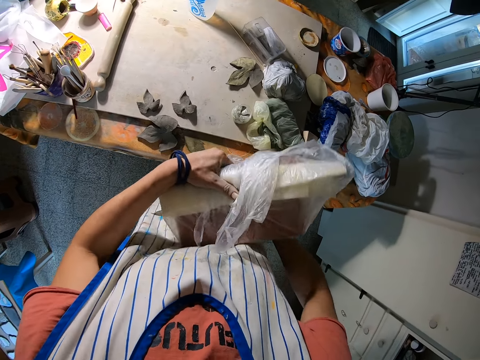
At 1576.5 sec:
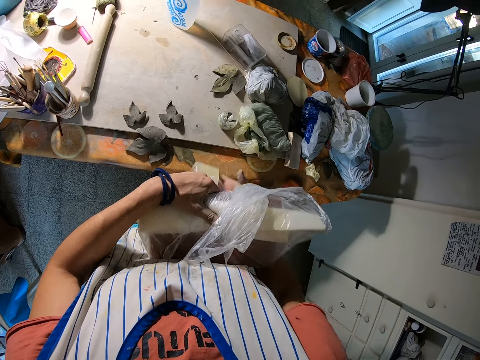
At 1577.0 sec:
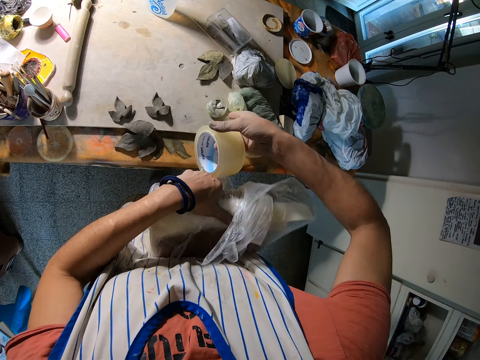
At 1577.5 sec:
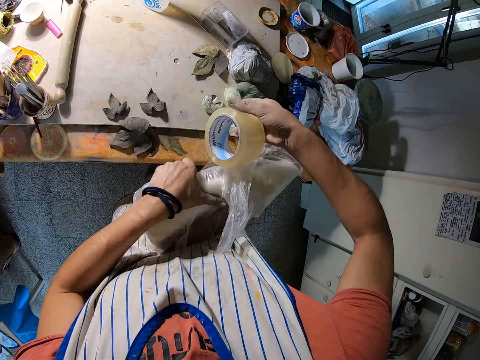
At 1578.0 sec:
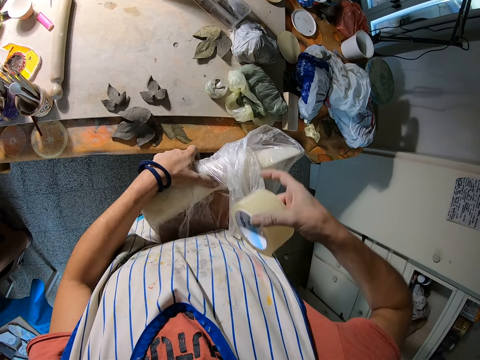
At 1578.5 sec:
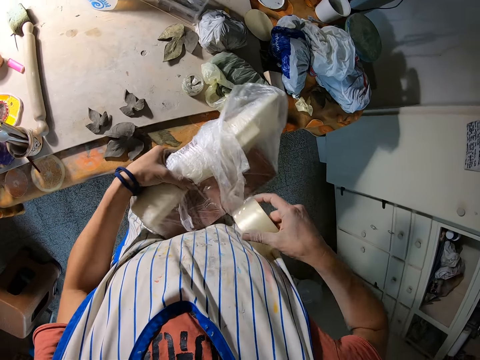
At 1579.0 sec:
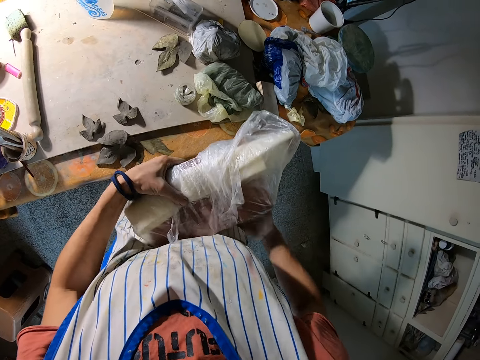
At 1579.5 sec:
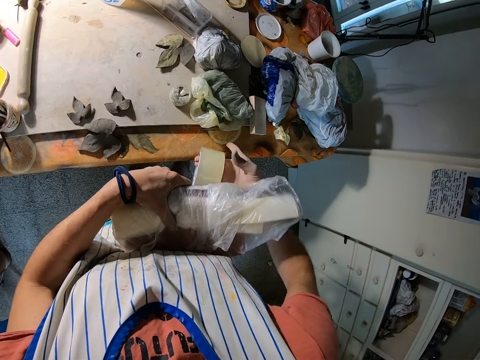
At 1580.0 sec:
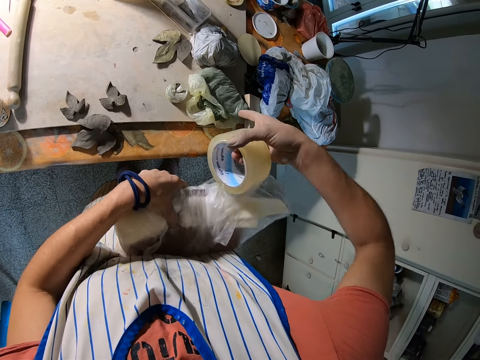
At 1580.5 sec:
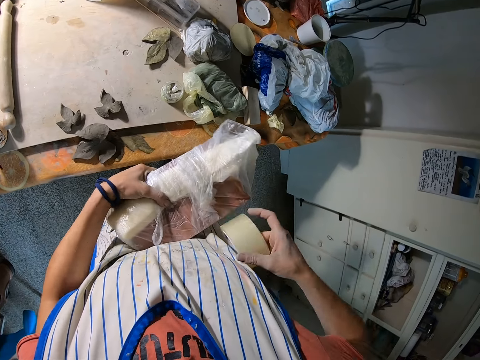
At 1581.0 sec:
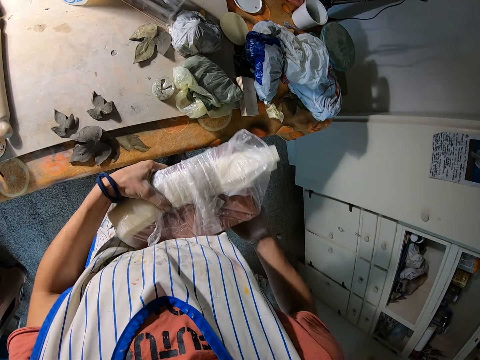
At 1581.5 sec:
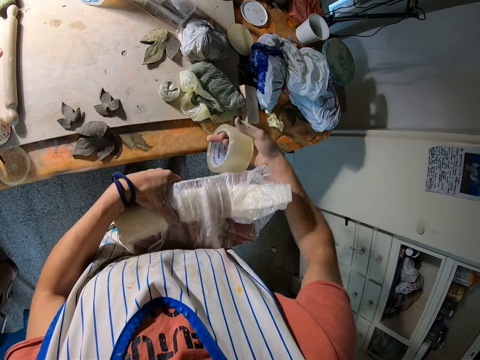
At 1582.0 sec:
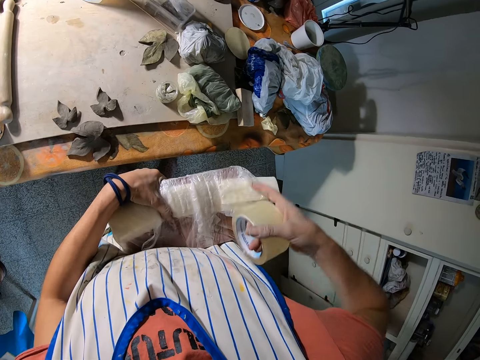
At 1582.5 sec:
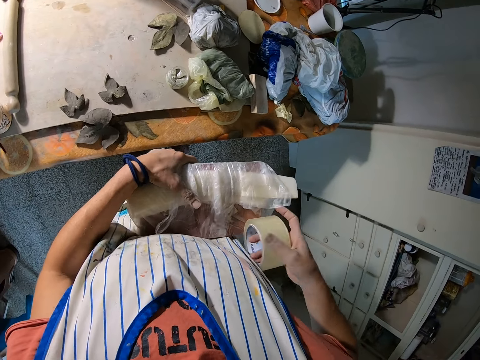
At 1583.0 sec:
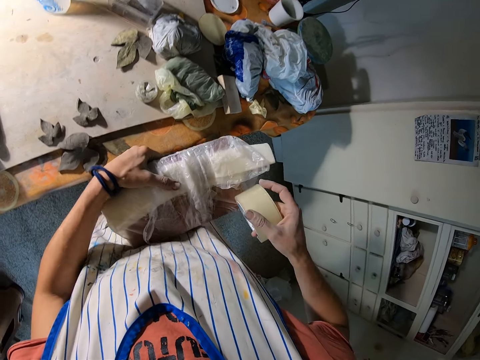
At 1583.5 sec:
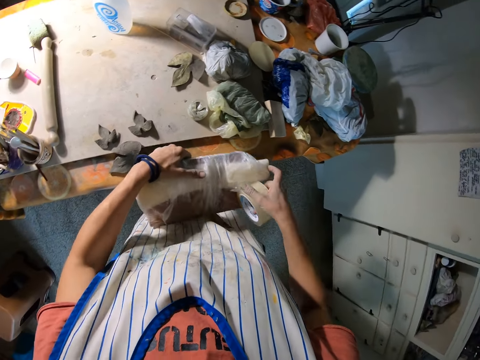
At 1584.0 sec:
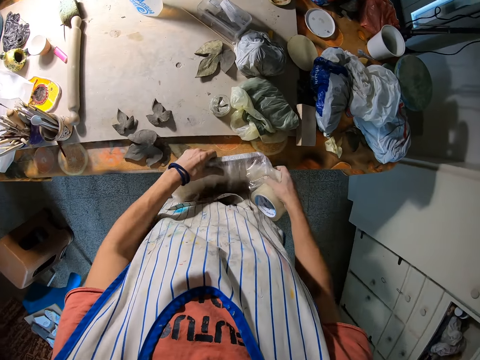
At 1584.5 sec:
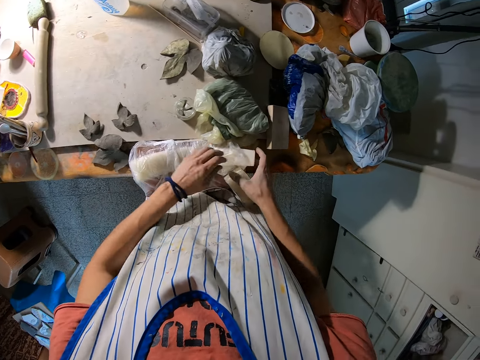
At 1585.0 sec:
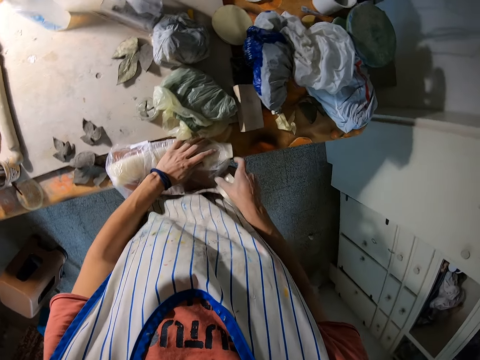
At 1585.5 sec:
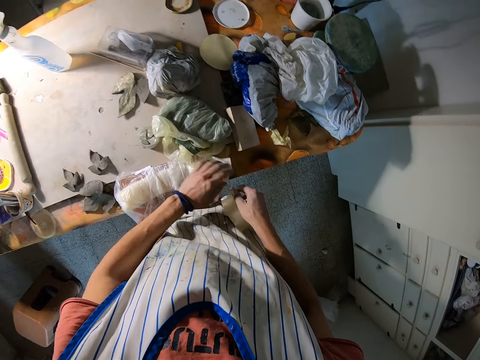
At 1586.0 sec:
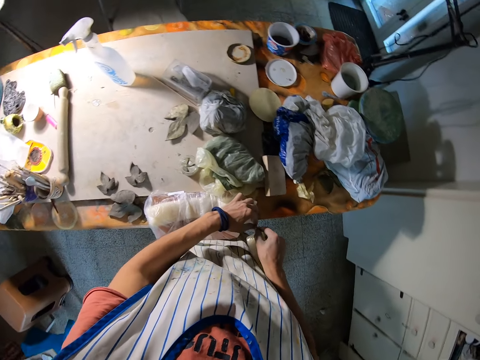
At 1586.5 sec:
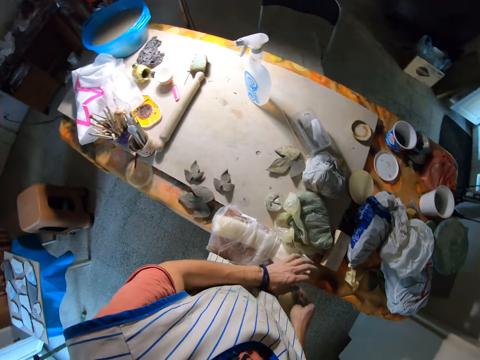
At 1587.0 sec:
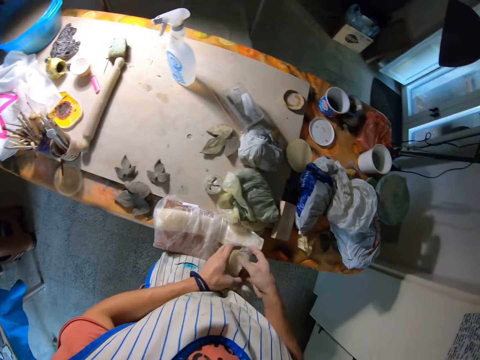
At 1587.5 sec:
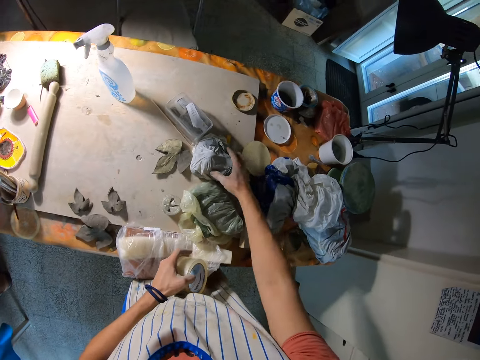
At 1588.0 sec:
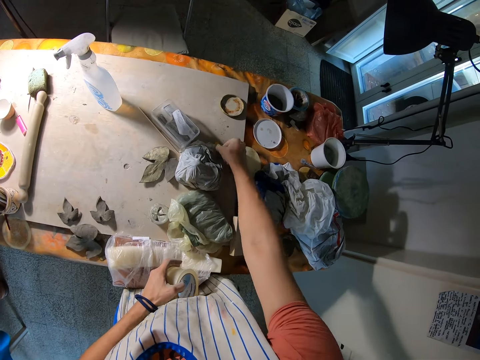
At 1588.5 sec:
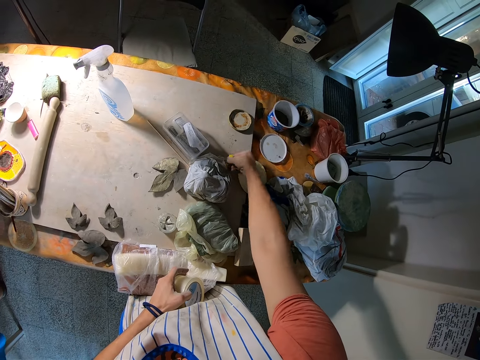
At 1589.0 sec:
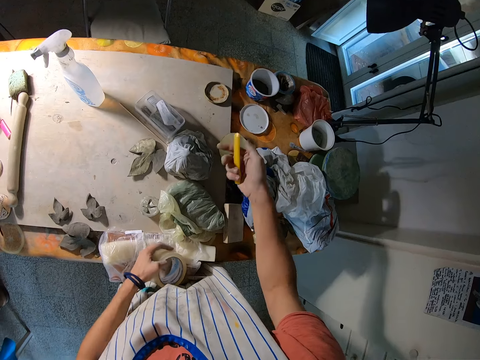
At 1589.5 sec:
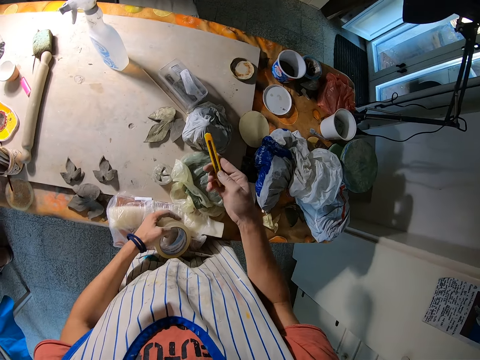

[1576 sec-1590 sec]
The camera wearer drops the clay stone on the table with both hands. She touches a paper bag. She picks up a knife from the table with her left hand.

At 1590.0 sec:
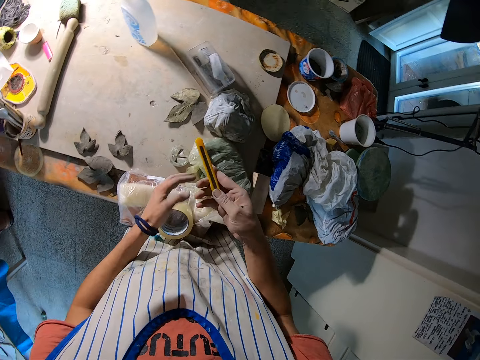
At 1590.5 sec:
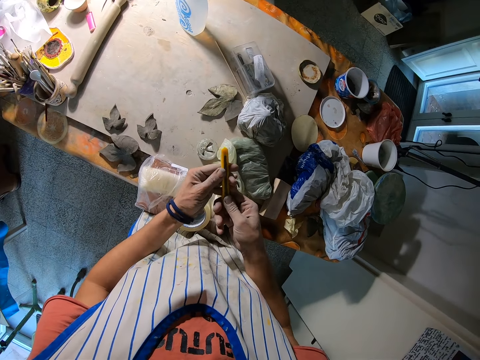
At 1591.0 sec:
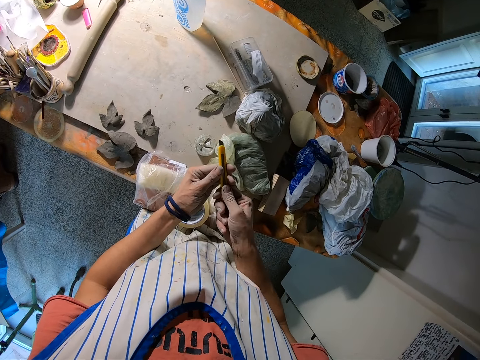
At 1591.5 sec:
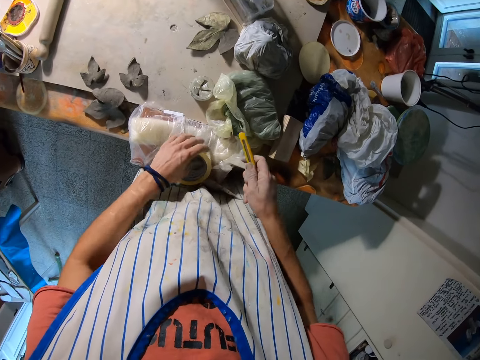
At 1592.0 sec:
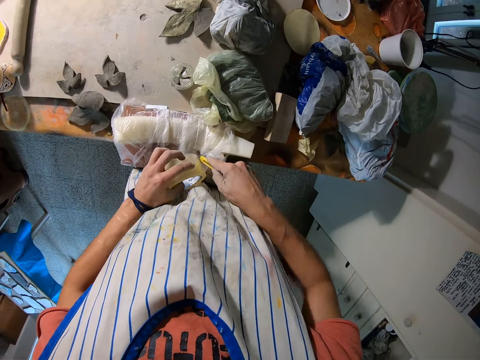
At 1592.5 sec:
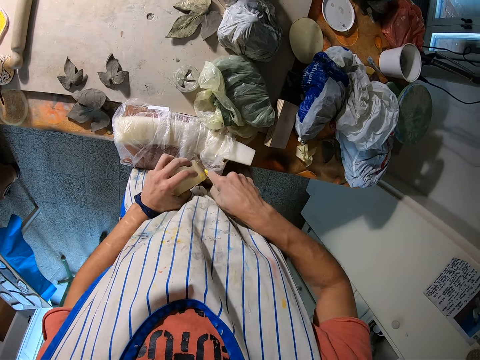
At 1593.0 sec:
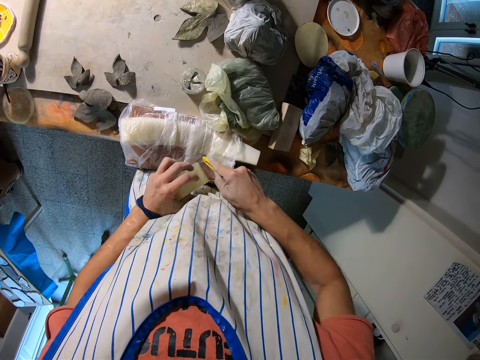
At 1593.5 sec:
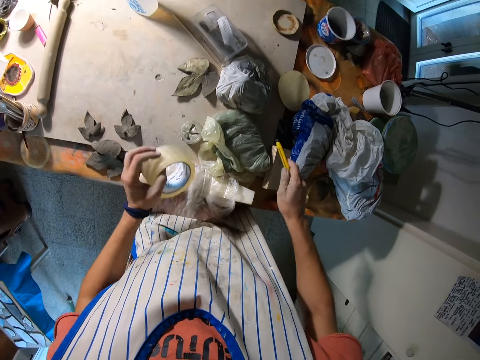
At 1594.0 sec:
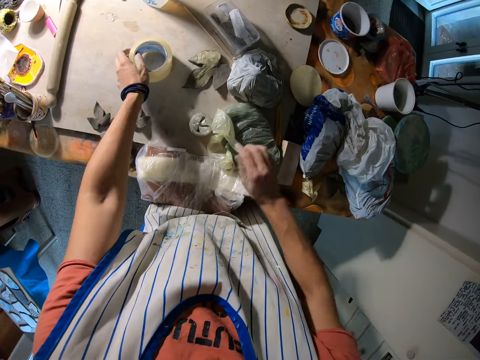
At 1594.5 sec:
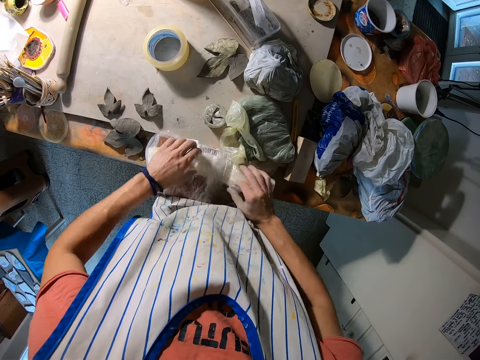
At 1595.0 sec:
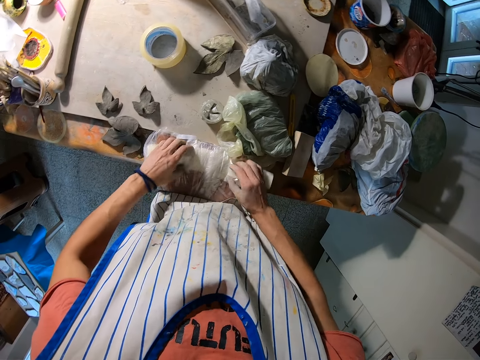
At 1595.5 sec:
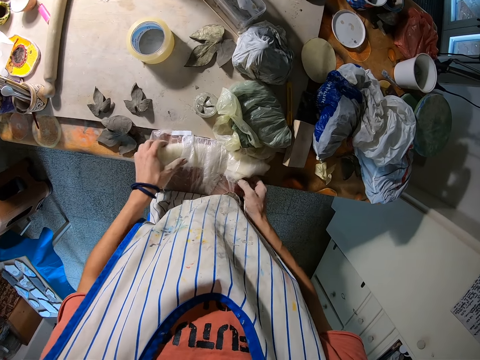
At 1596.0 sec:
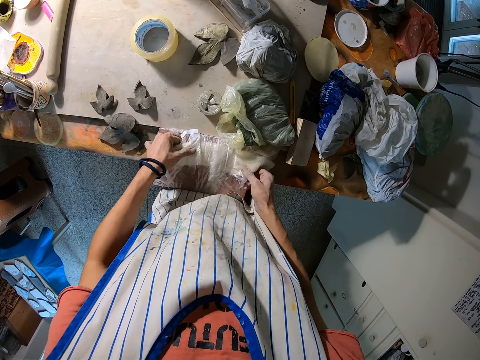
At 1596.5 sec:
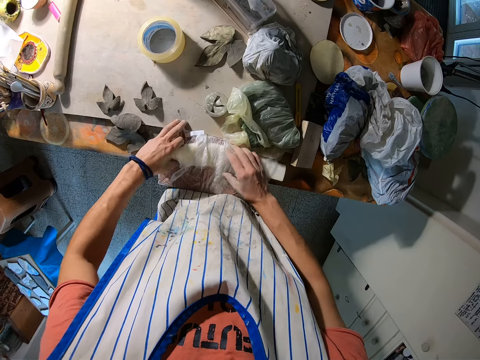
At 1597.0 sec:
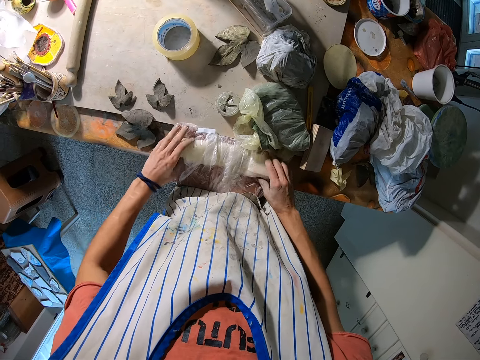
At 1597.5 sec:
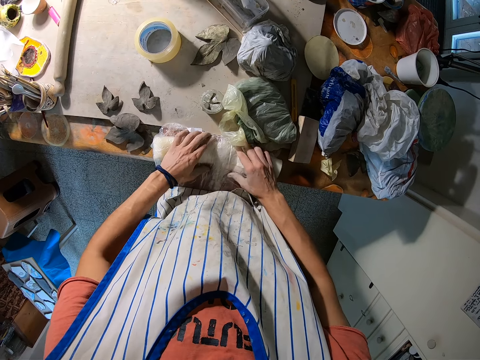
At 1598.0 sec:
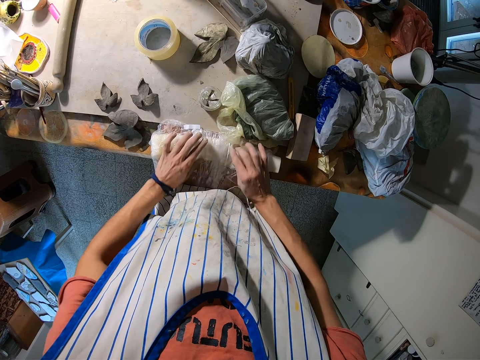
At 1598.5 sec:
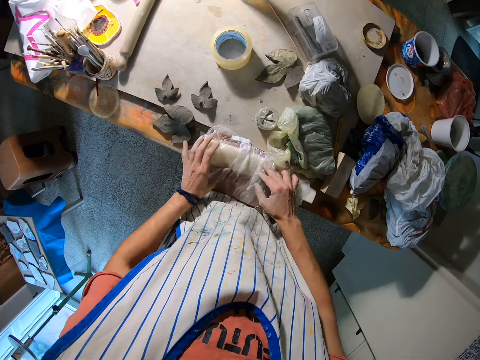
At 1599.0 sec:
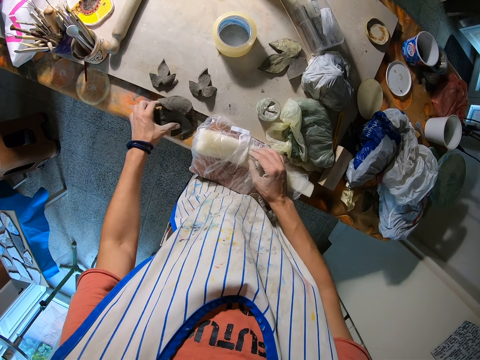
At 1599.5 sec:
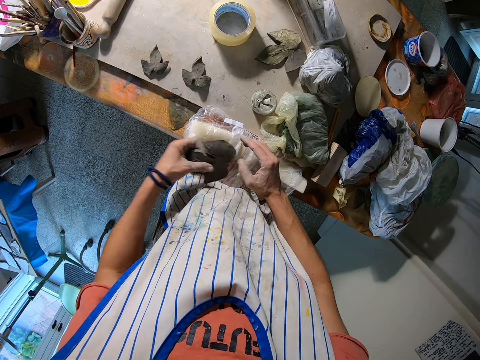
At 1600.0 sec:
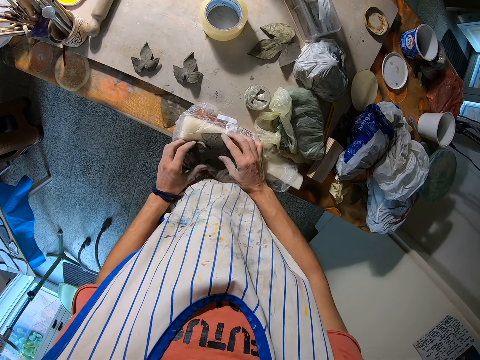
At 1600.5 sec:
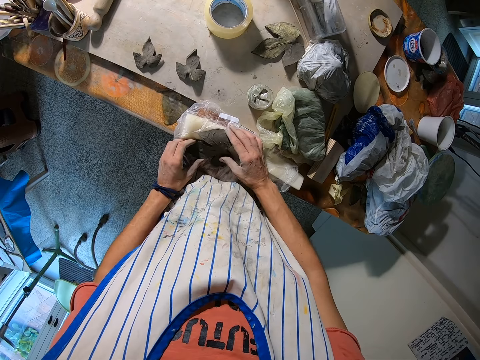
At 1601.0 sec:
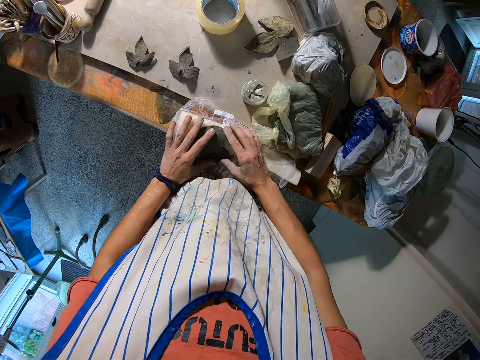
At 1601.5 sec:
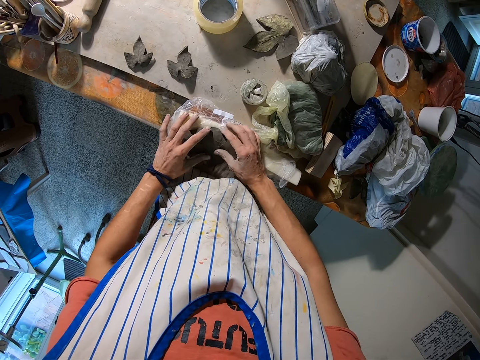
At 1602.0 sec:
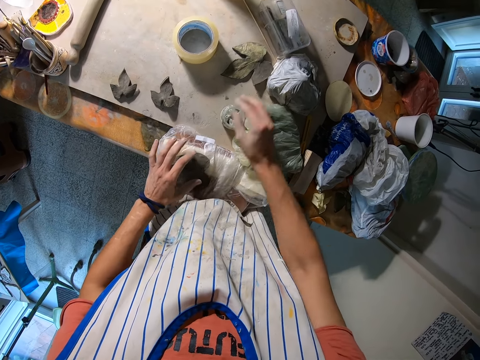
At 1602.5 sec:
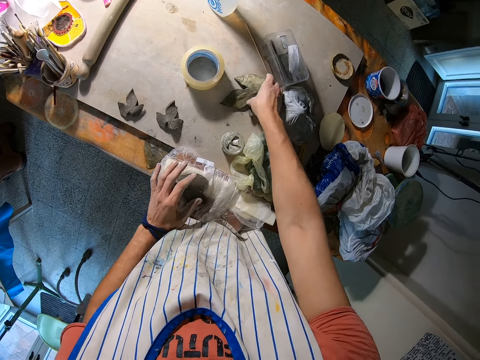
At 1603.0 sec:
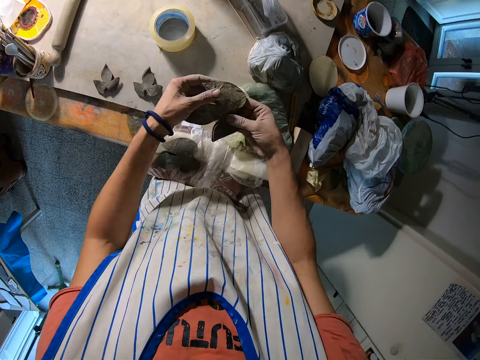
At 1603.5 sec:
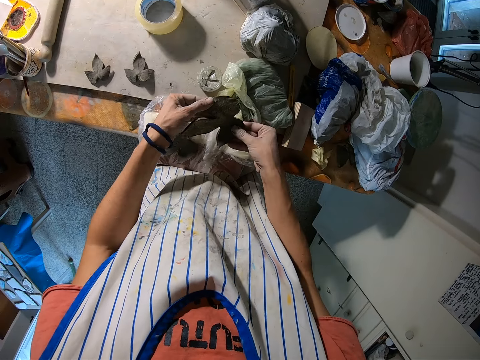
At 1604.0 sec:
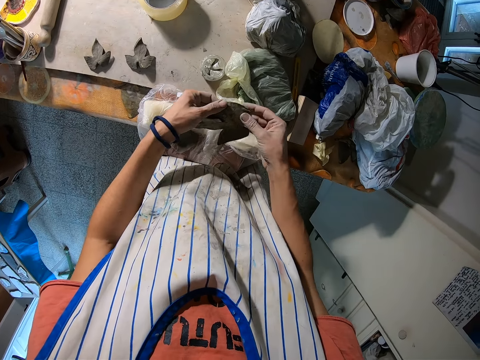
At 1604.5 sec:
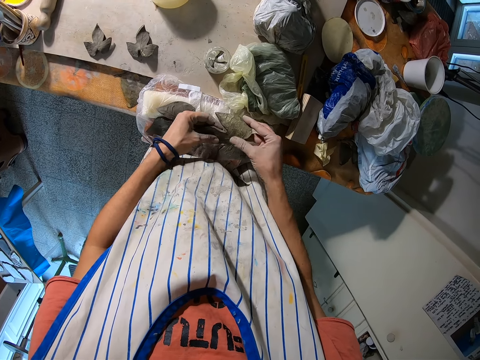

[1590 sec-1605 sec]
The camera wearer pushes a knife from the scalpel. She cuts the tape with the knife. She drops the knife on the table with her right hand and drops the tape on the table with her left hand. She aligns a paper on a board with her hands. She adjusts the plastic bag on the clay stone with both hands. She picks up the clay art from the table with her left hand. She drops the clay art on the plastic bag with her left hand. She picks up the clay art from the table with her right hand.
